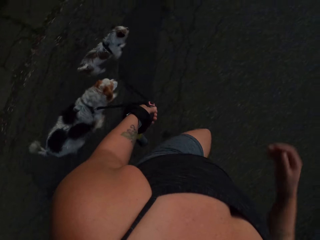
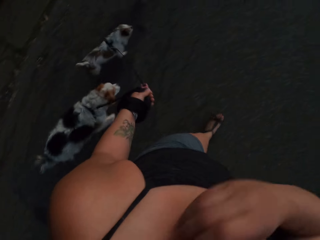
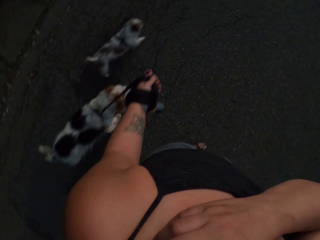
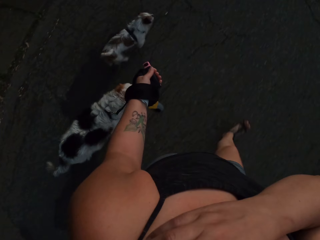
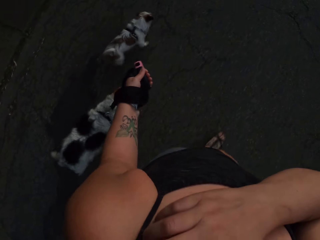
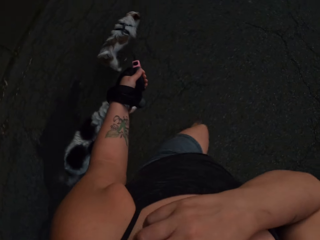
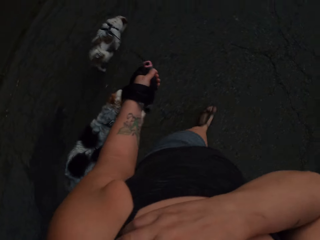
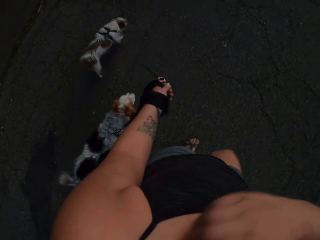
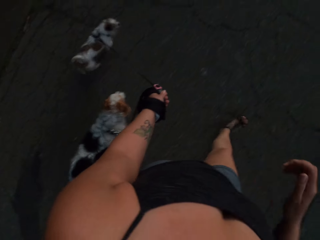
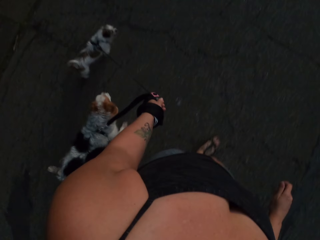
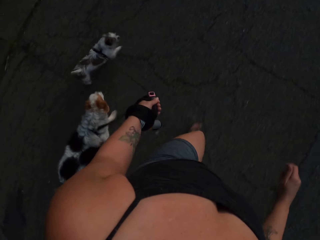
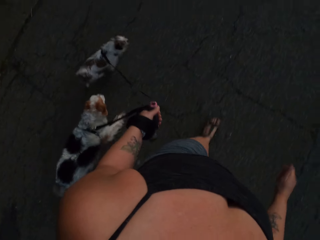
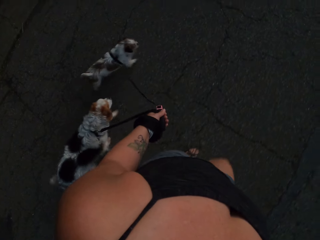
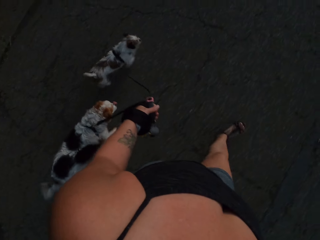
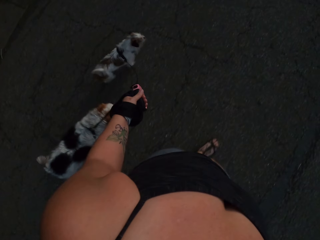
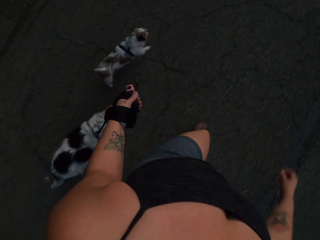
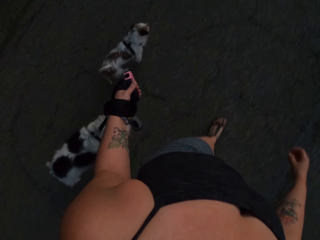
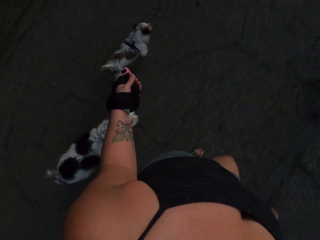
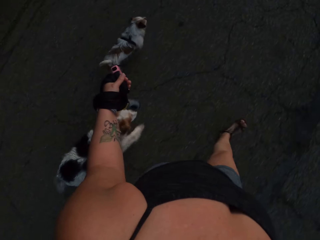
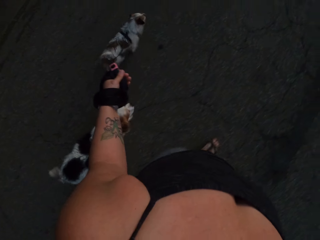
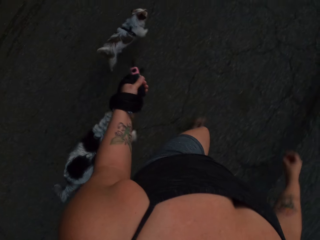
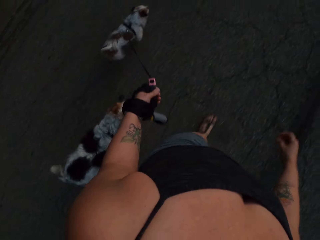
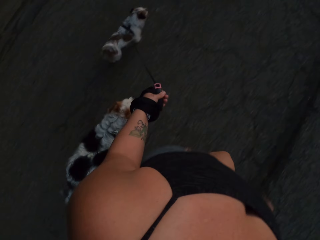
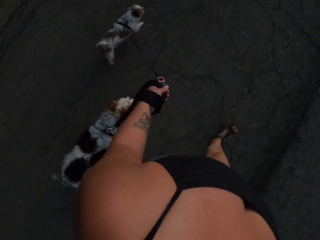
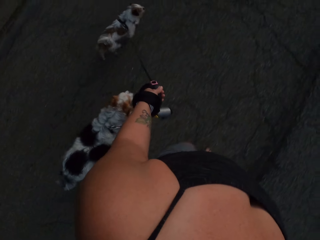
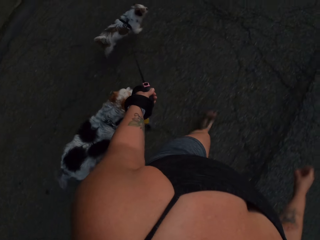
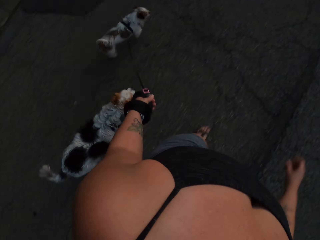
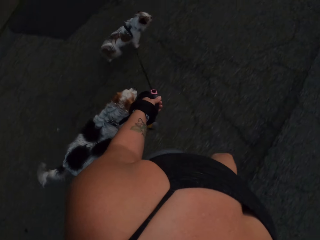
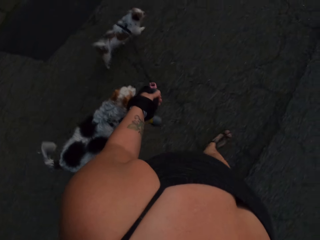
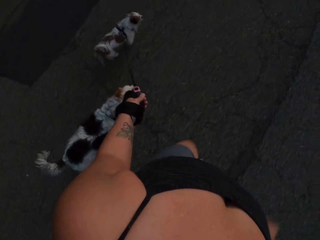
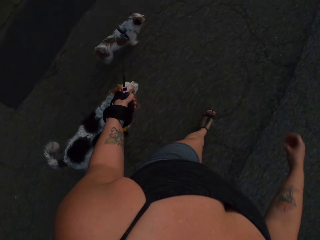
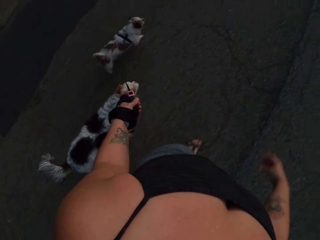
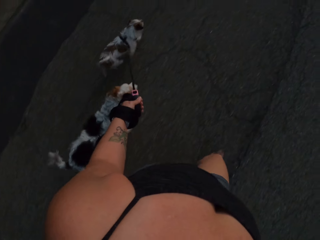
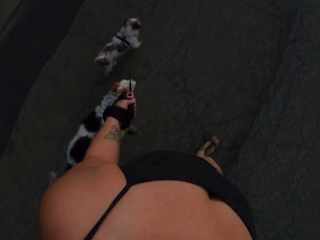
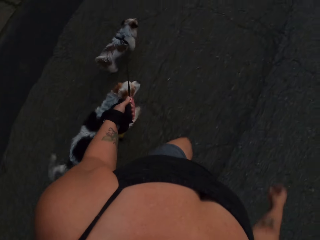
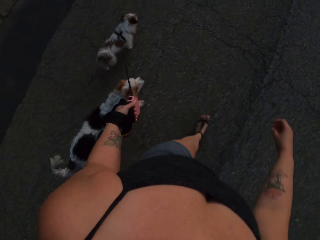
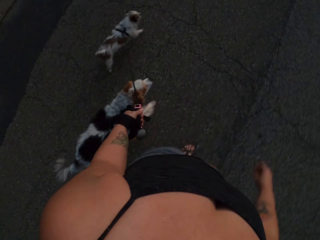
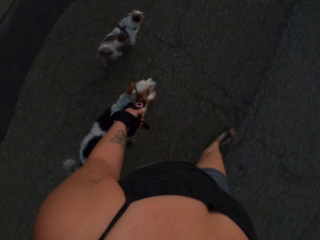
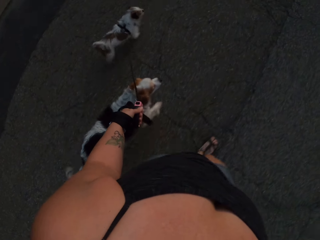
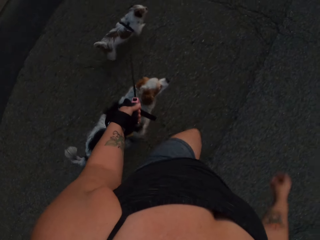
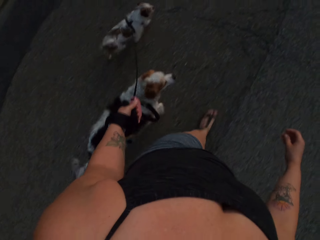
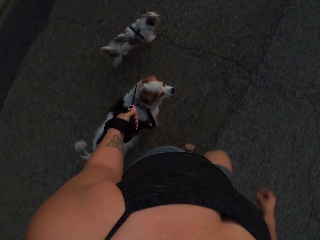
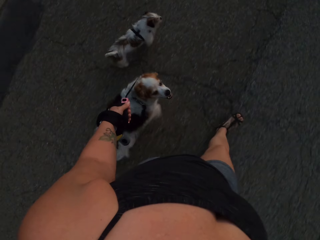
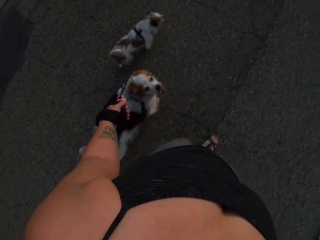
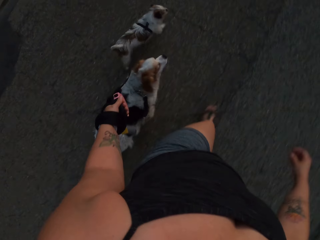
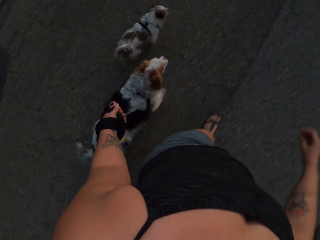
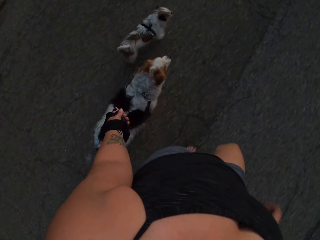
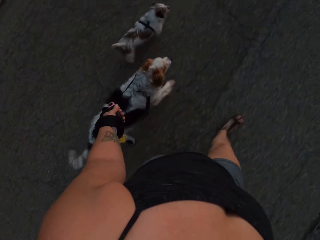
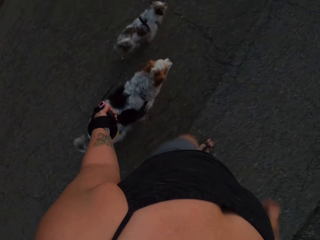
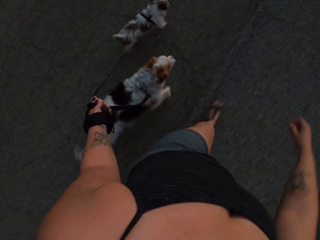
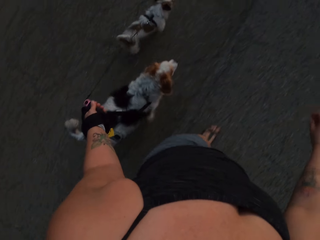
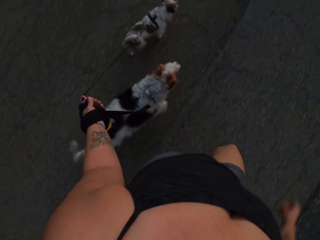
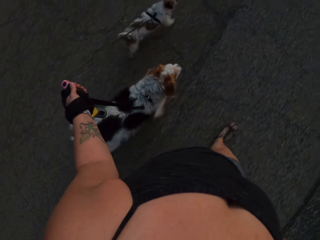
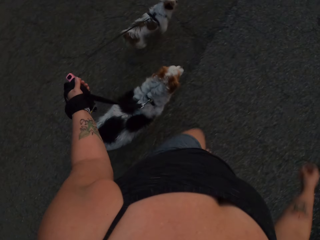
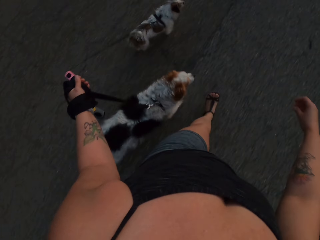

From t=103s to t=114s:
The camera wearer scratches her neck.

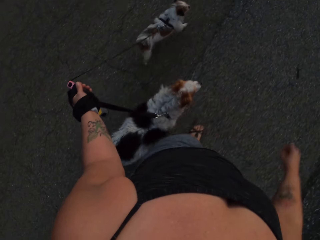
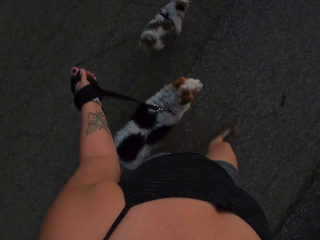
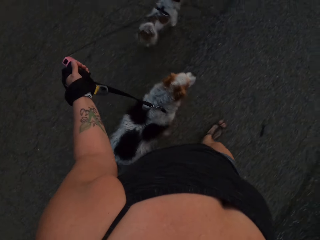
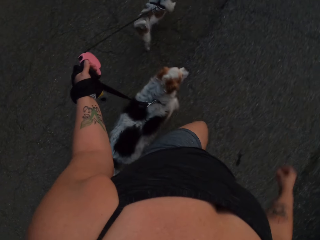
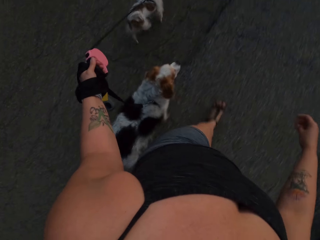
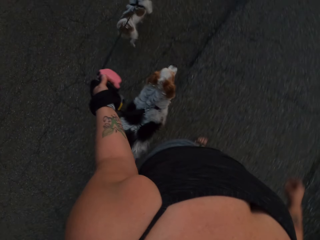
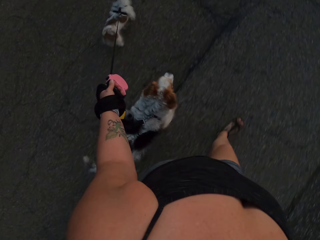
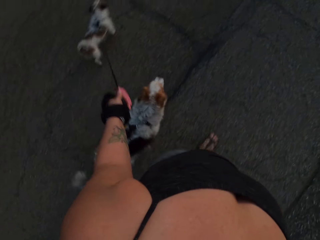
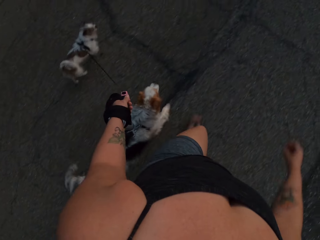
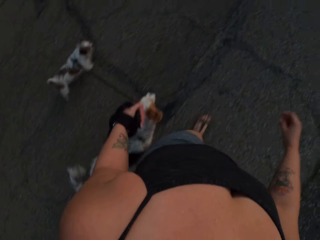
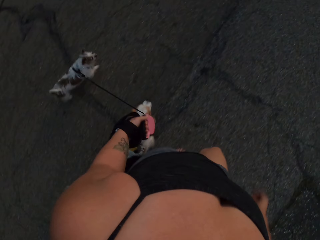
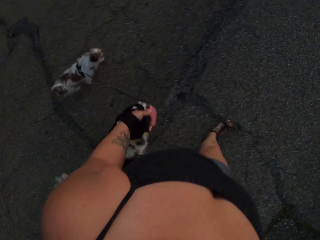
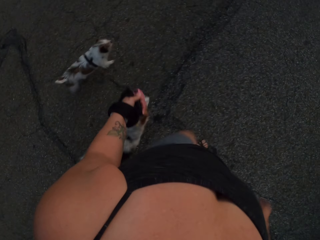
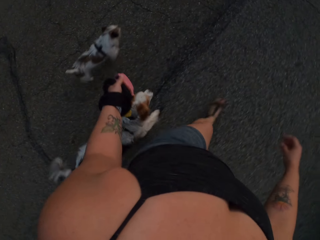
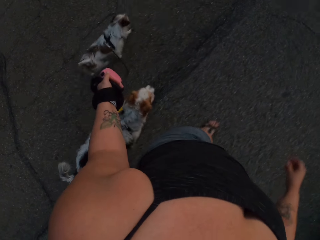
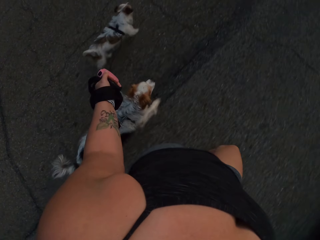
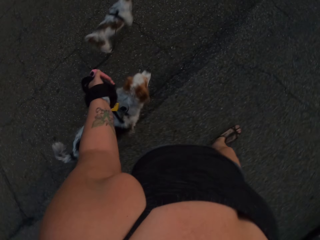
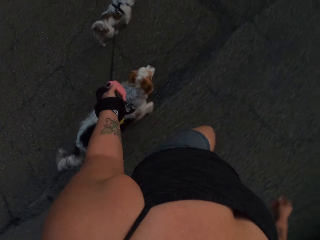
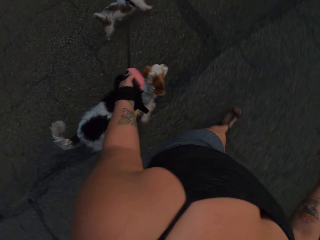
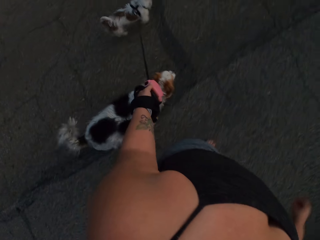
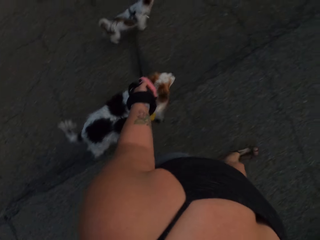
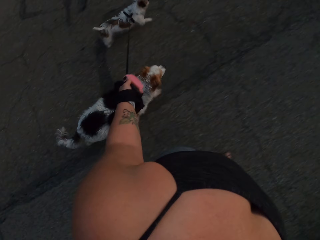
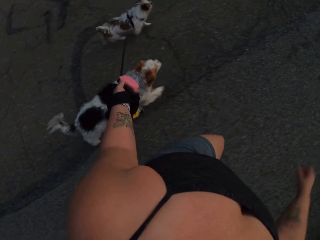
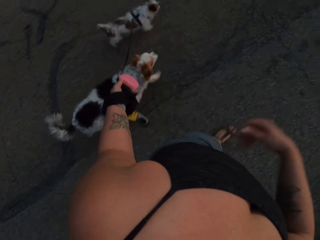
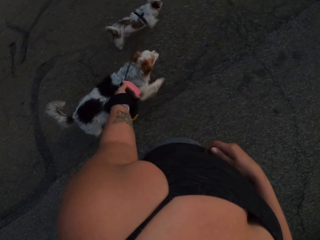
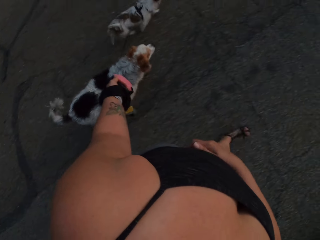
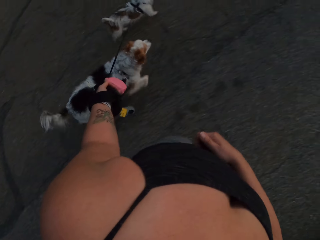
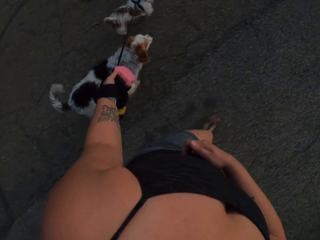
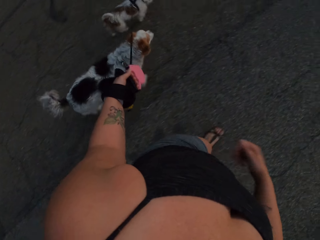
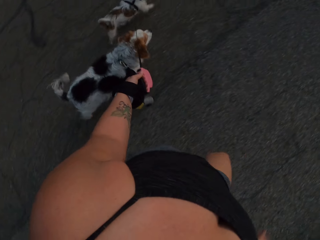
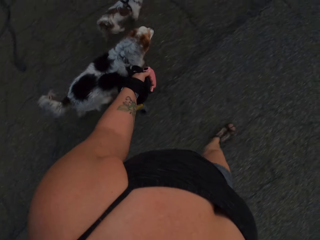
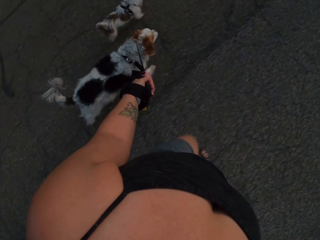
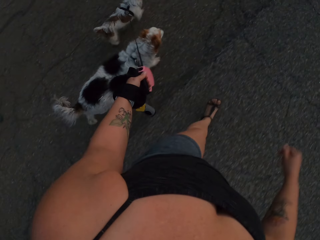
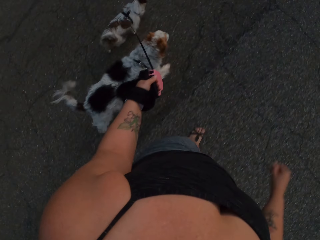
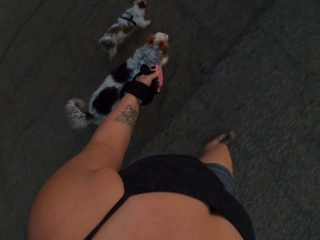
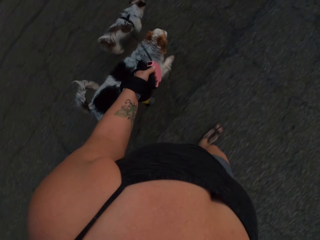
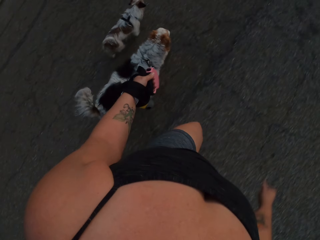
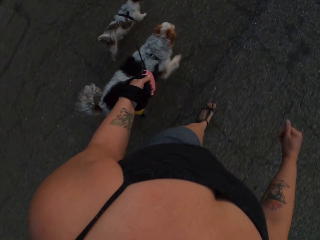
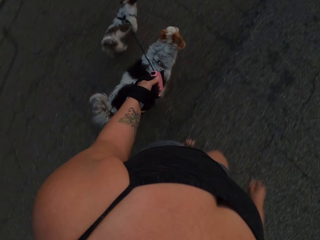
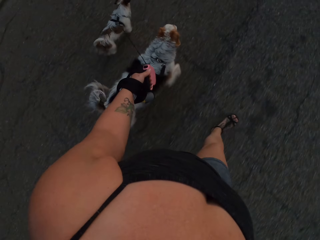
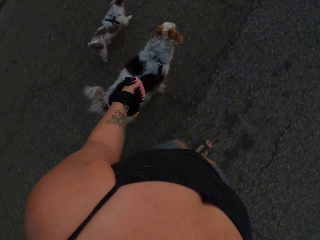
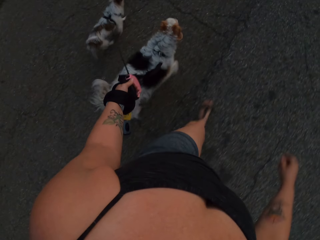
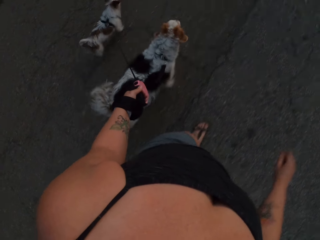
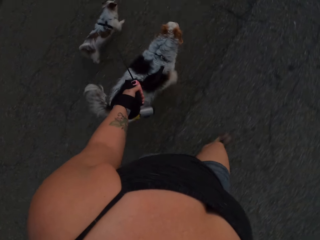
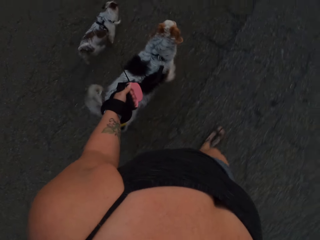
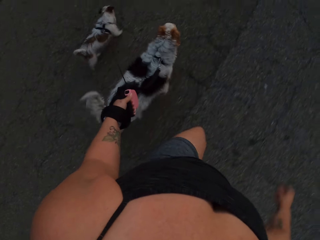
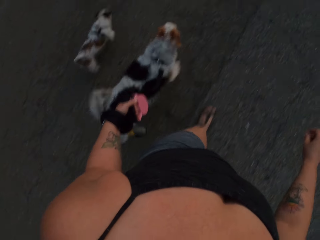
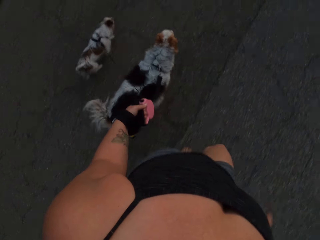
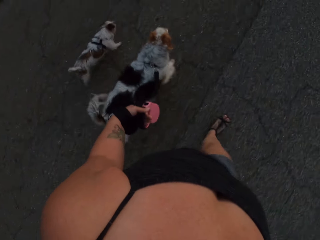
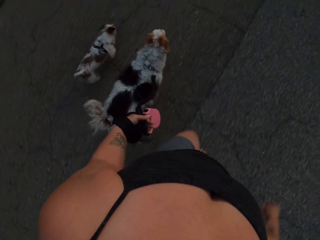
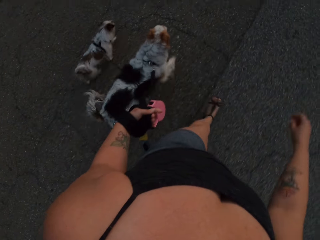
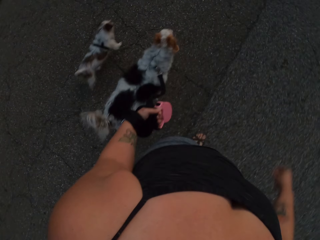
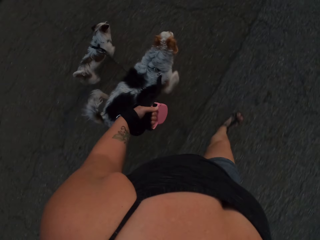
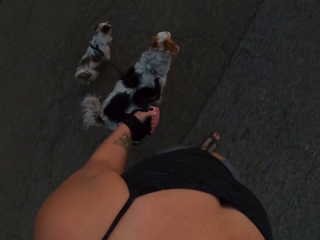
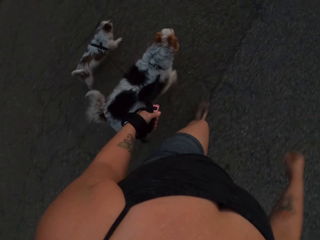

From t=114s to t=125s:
The camera wearer scratches her abdomen.
